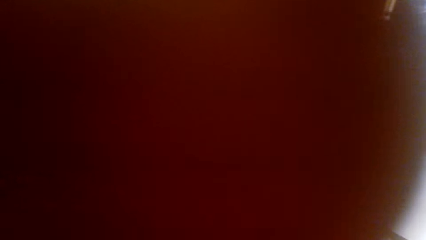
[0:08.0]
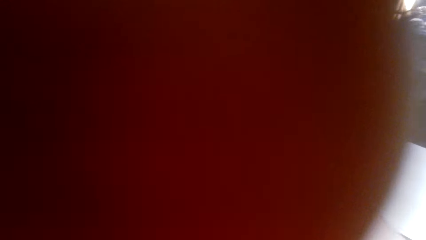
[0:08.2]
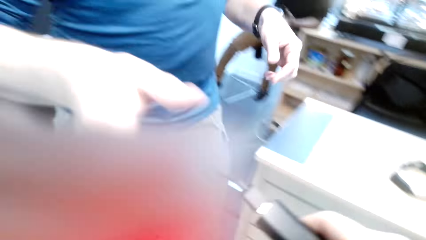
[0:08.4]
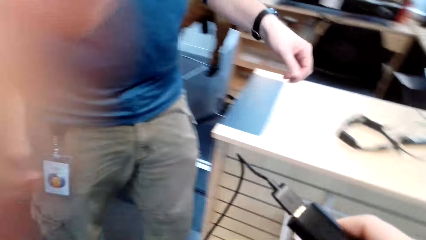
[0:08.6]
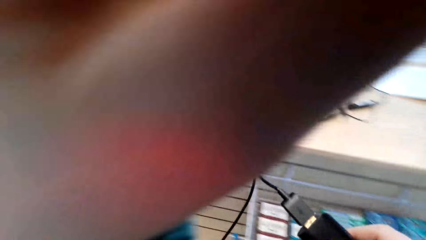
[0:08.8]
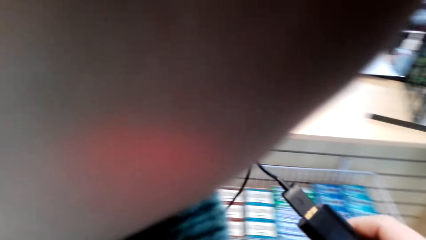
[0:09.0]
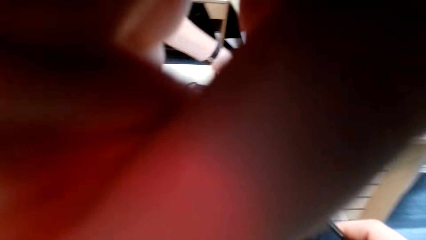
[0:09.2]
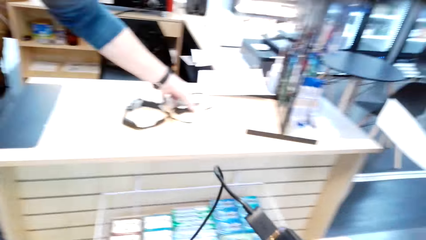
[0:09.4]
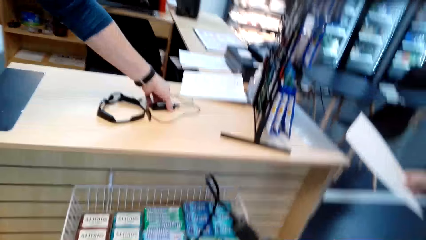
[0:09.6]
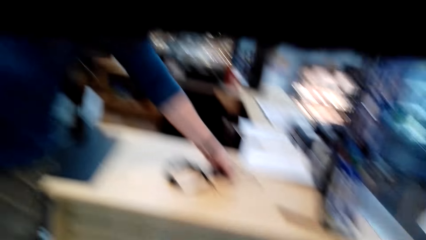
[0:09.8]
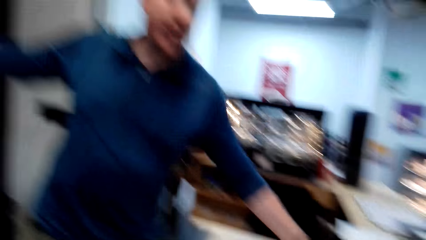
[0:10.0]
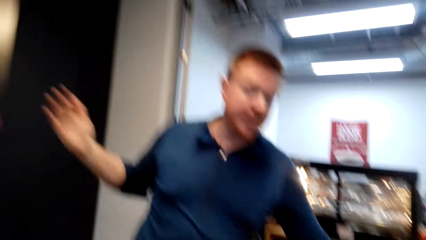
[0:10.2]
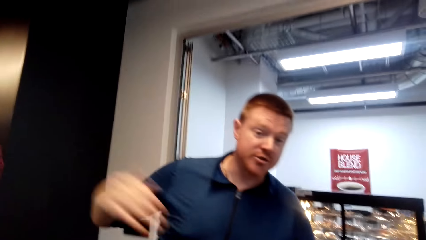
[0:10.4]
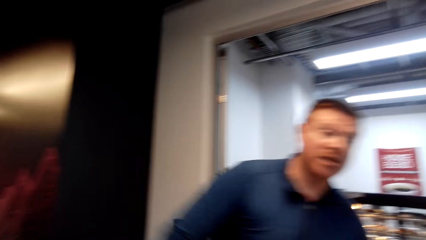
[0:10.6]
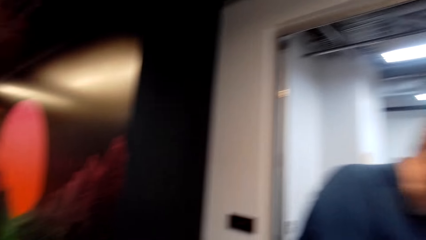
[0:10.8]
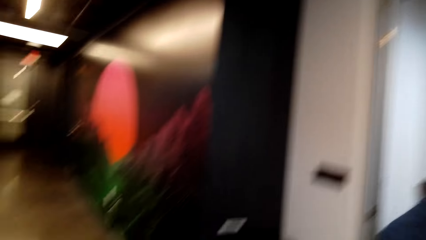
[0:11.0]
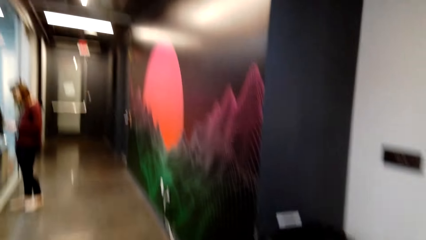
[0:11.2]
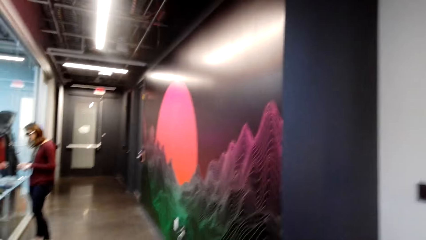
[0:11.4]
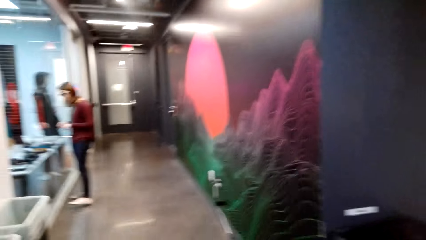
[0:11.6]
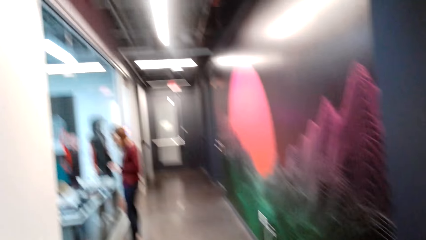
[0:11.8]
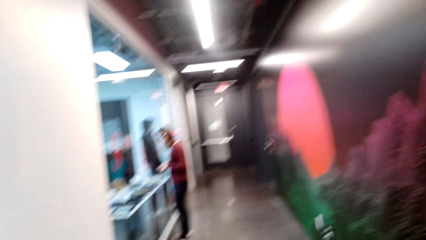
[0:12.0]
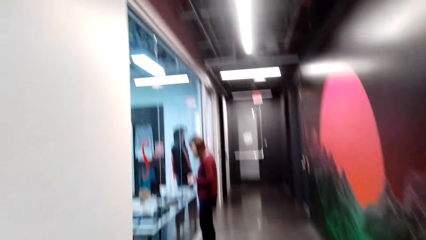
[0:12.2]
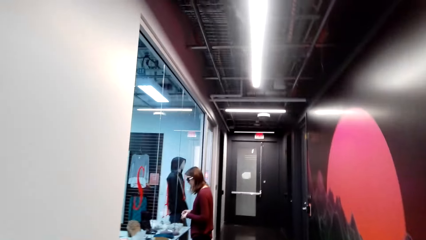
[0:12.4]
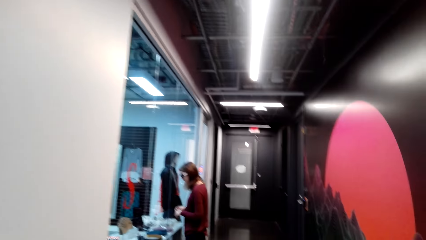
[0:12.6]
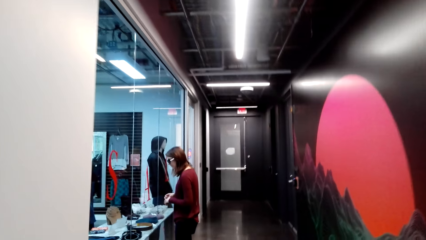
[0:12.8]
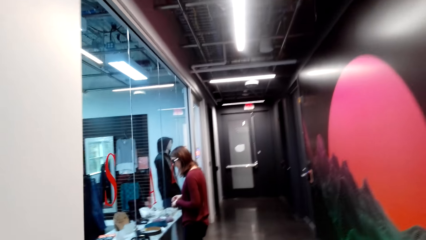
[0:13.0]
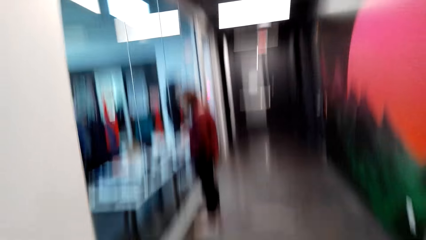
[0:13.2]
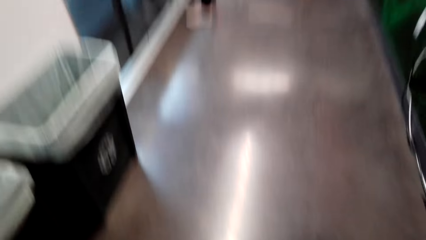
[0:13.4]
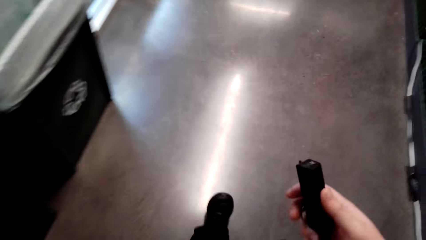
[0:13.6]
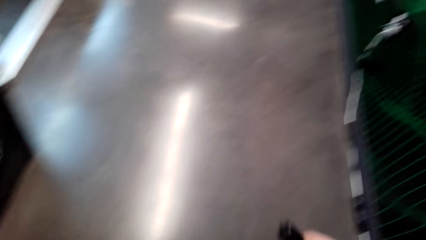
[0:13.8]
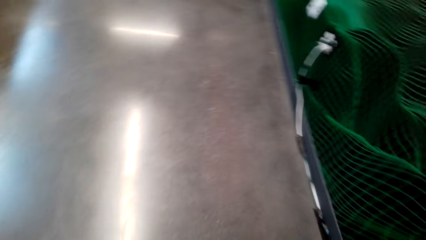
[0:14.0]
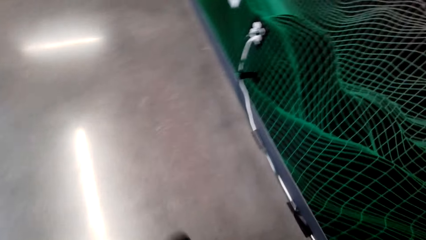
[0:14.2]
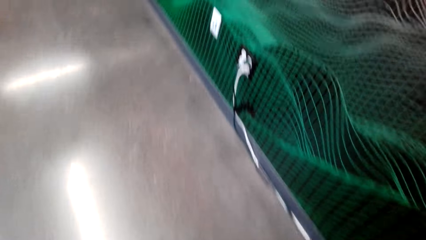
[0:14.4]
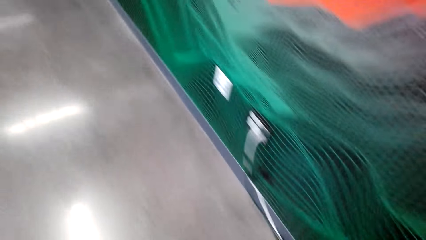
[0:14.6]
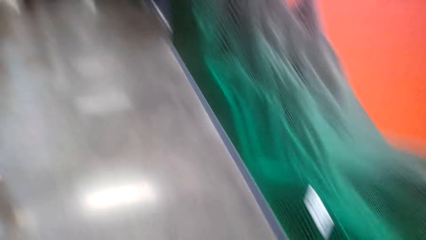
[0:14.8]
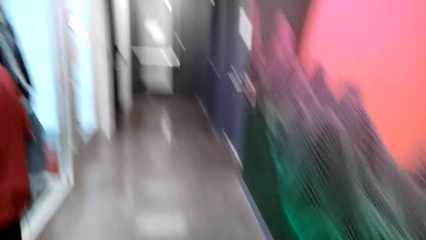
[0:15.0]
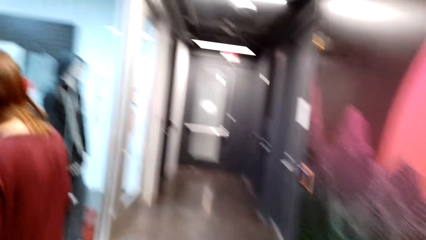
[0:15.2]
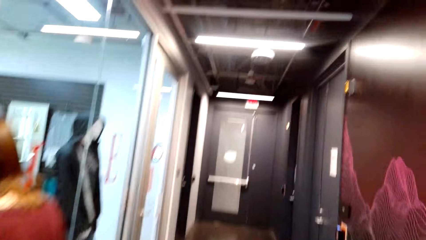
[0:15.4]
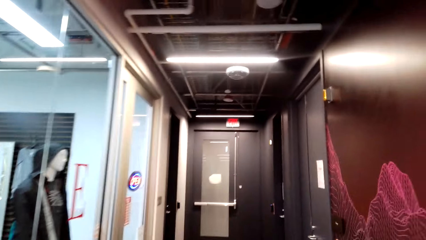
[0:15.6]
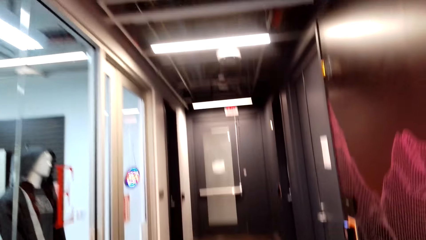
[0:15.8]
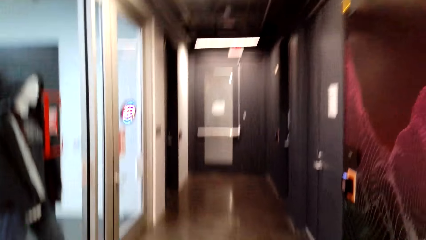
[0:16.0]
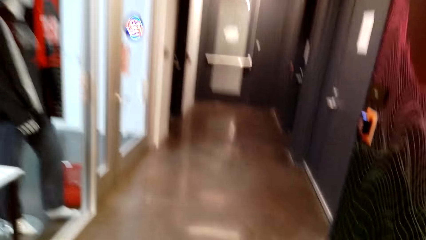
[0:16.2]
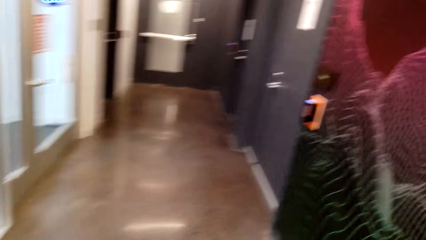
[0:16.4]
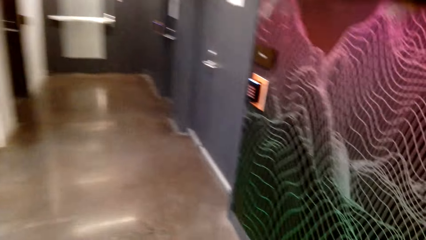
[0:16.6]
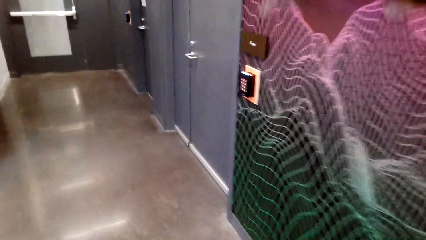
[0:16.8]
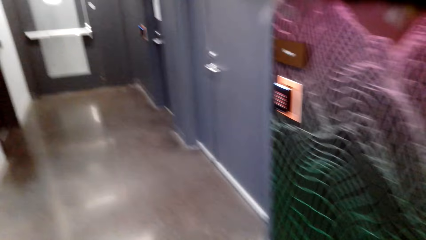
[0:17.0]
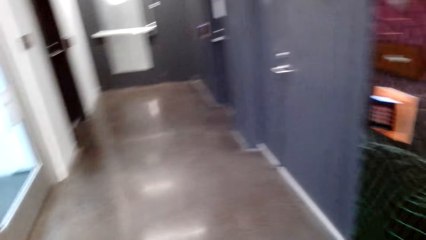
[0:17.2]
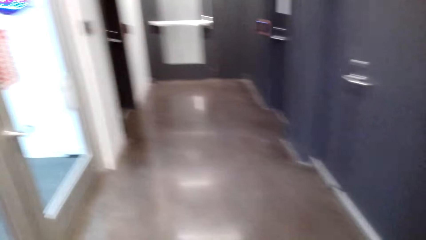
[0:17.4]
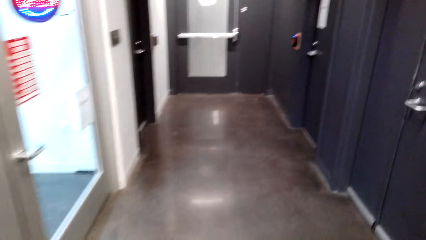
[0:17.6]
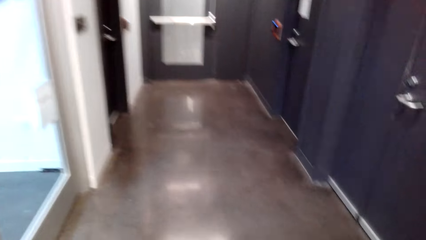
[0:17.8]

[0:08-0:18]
The camera wearer looks at a man. They walk around the walkway. A woman looks at items through the display window.

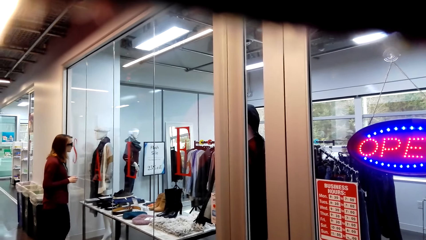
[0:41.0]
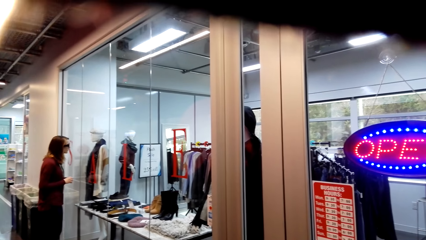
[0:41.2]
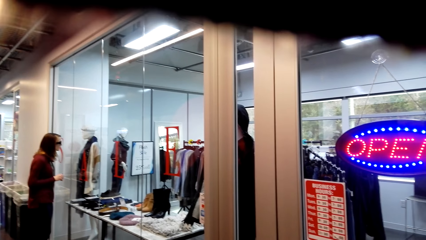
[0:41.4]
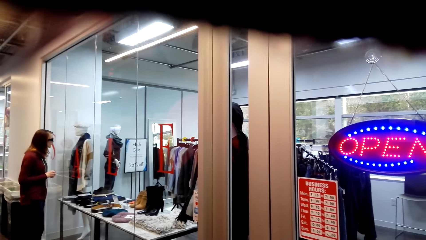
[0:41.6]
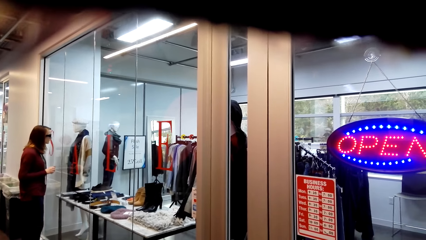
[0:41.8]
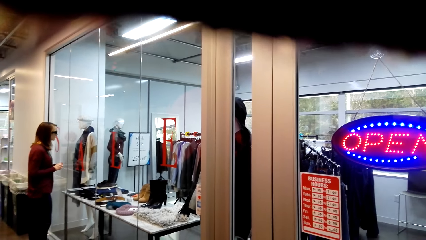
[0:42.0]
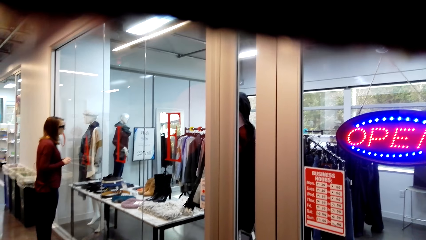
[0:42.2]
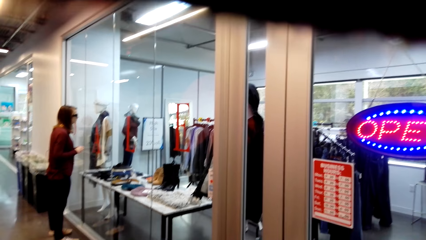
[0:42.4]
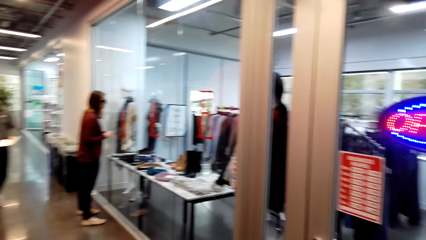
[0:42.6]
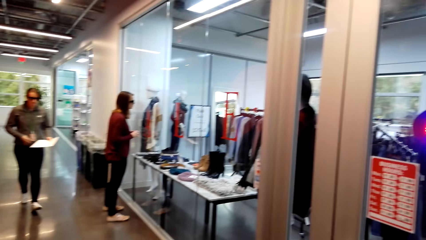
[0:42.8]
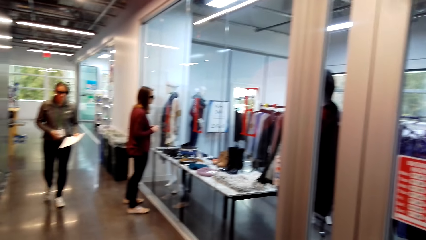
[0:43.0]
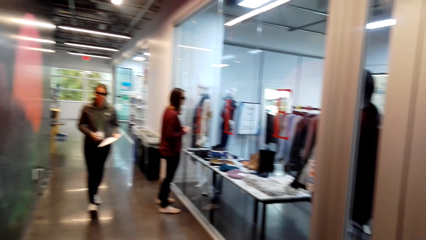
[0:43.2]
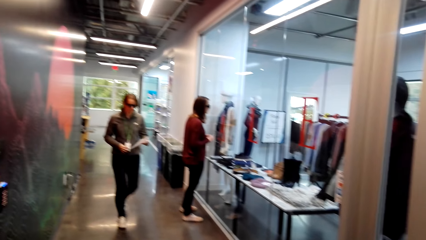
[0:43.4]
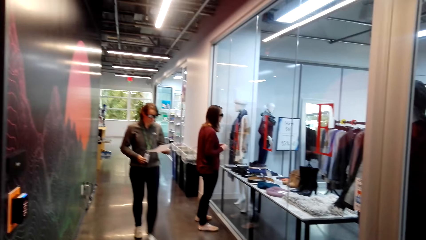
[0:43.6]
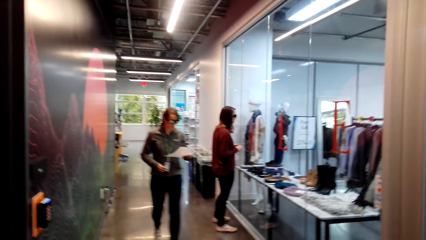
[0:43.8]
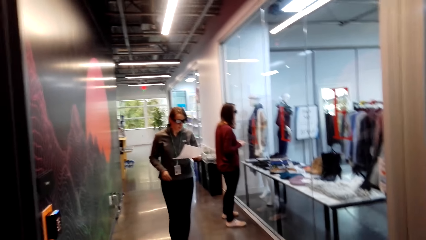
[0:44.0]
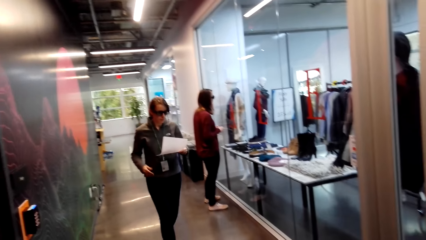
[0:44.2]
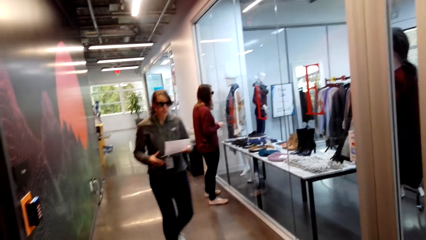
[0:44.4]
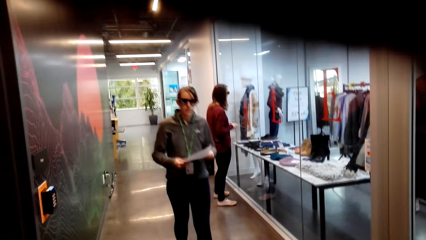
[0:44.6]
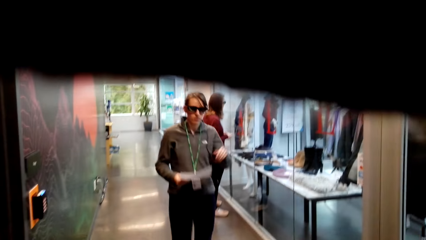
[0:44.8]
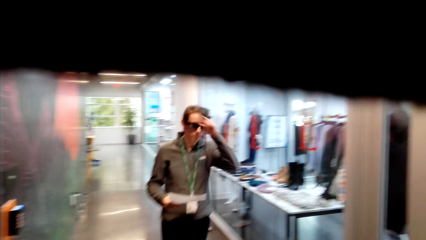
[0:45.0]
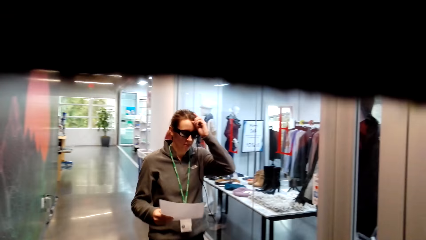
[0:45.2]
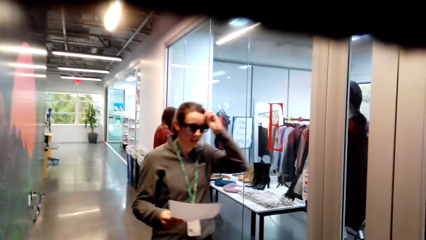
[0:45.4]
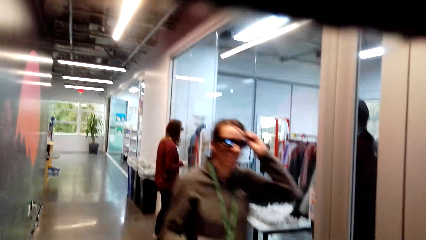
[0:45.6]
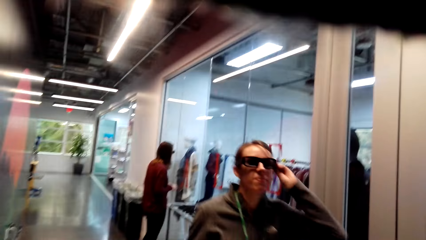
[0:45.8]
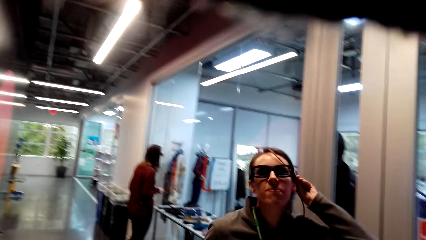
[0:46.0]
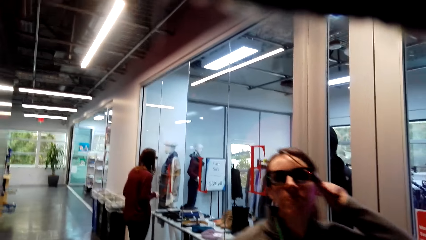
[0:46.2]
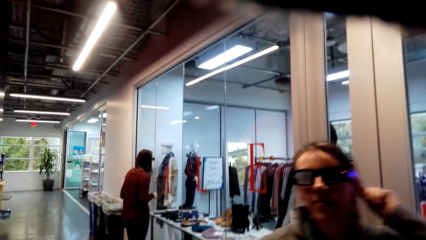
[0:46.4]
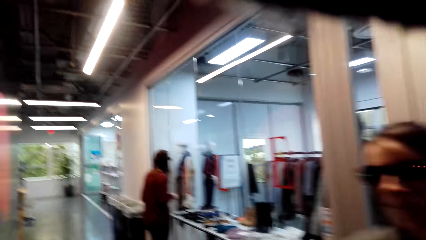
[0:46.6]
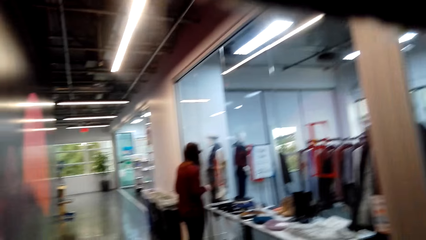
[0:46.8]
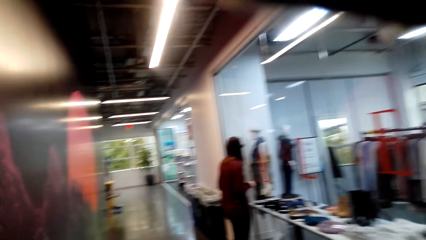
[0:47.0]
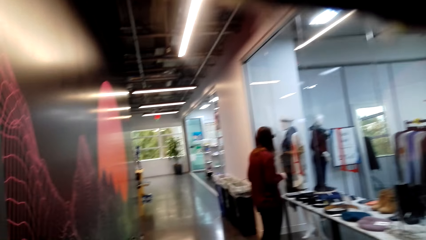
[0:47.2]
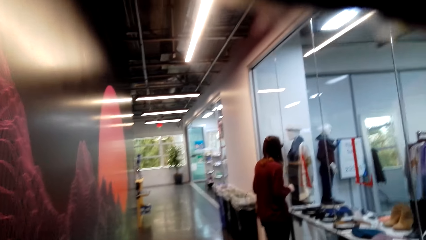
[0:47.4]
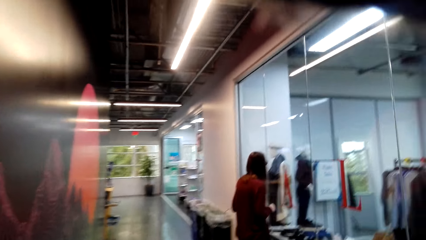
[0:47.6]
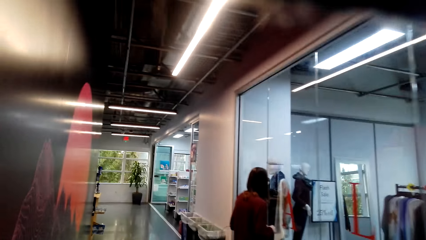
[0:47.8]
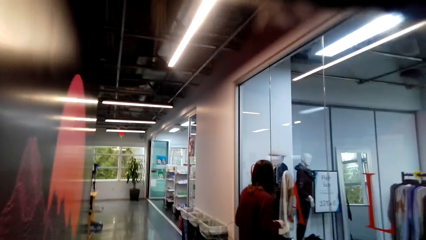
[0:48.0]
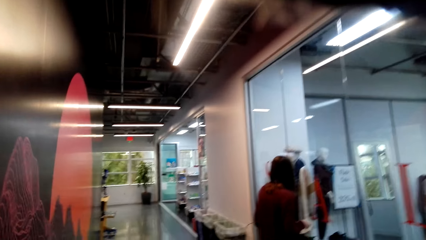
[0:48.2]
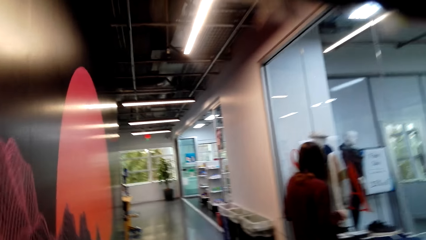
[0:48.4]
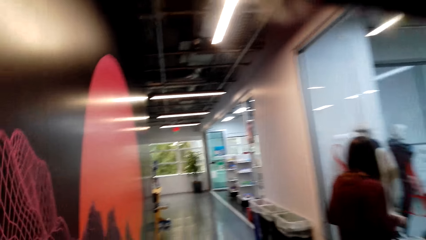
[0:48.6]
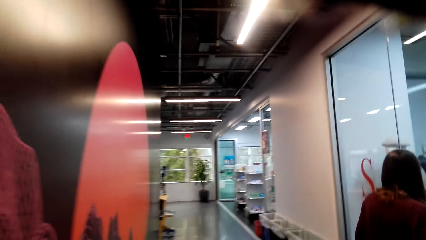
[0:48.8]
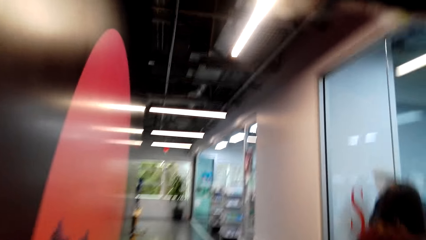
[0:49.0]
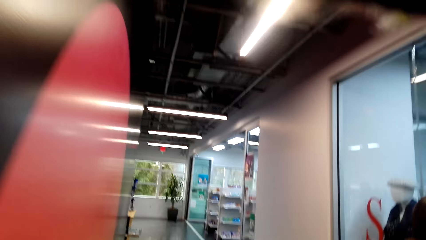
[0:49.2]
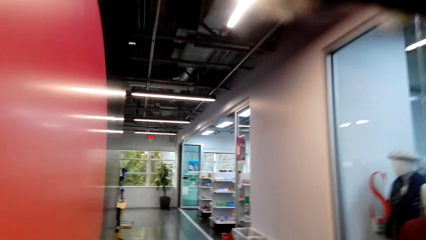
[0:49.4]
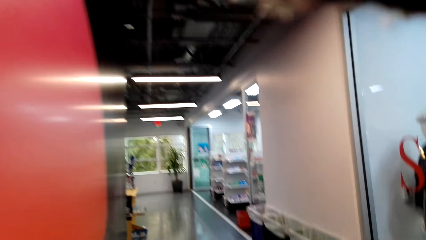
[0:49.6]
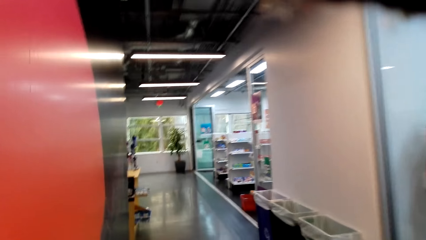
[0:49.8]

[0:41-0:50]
A woman walks towards the camera wearer. The woman looks at a shopping list. The camera wearer walks around.
